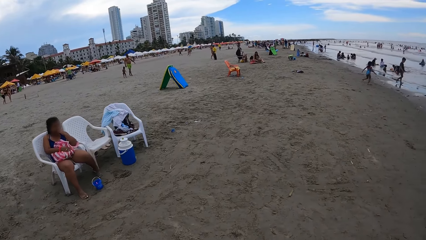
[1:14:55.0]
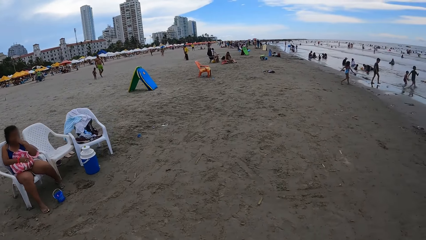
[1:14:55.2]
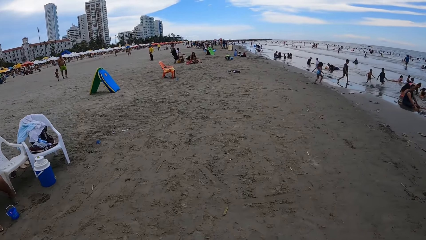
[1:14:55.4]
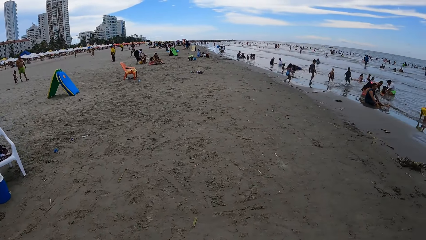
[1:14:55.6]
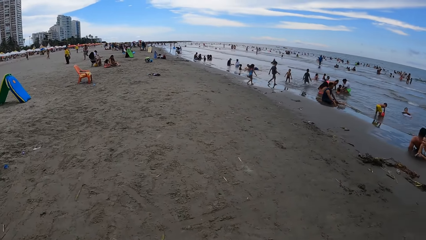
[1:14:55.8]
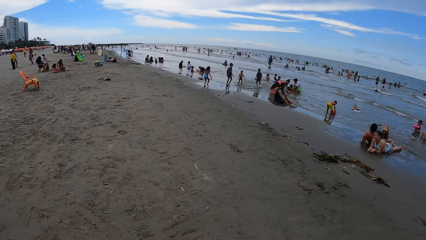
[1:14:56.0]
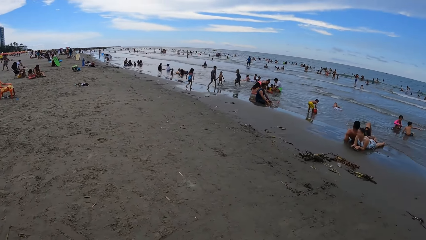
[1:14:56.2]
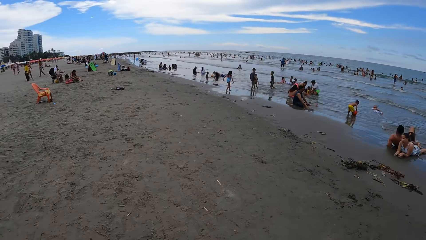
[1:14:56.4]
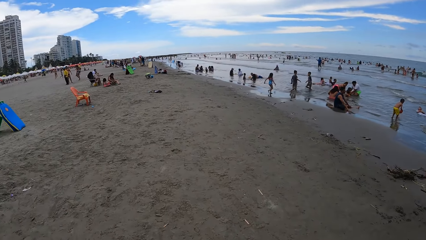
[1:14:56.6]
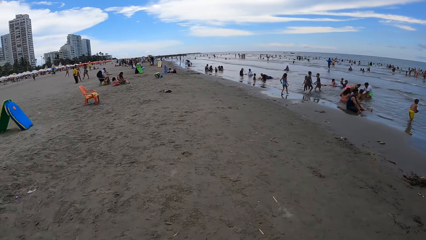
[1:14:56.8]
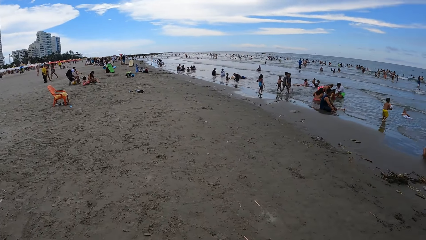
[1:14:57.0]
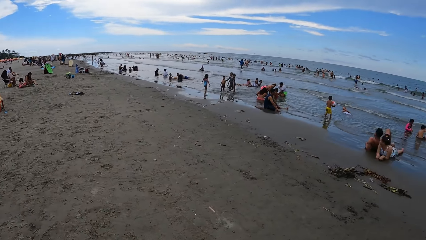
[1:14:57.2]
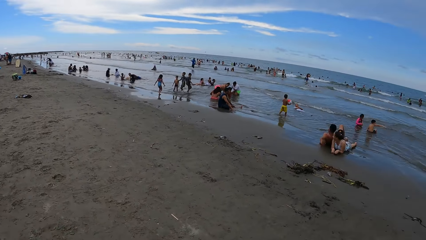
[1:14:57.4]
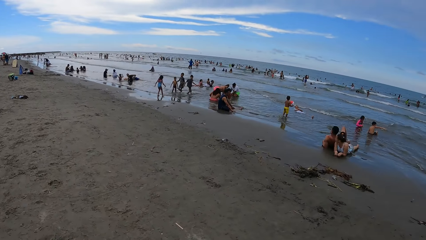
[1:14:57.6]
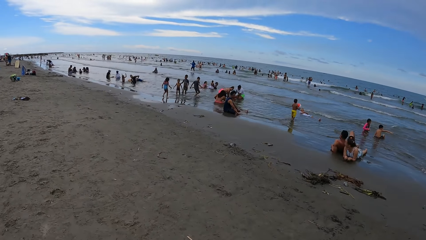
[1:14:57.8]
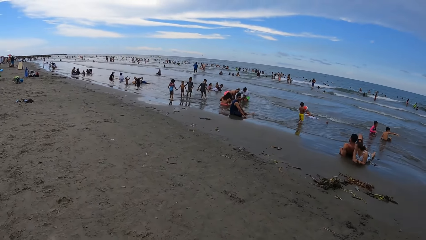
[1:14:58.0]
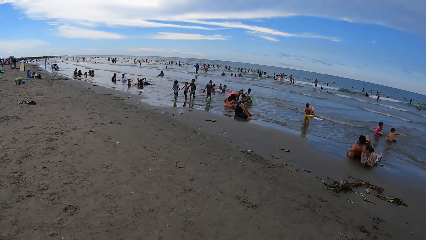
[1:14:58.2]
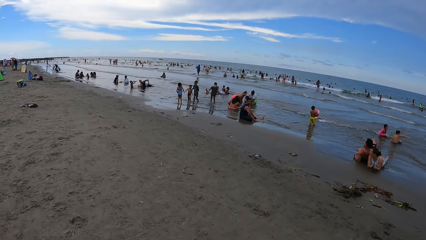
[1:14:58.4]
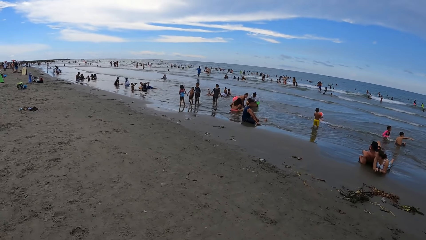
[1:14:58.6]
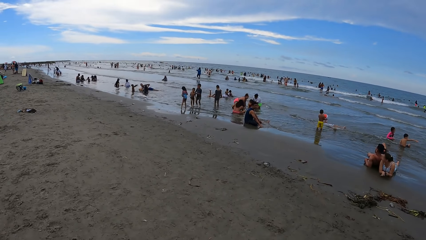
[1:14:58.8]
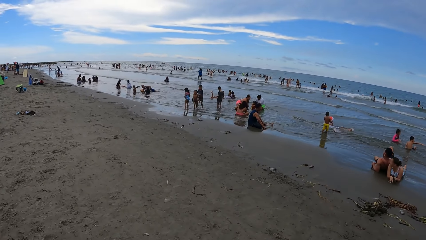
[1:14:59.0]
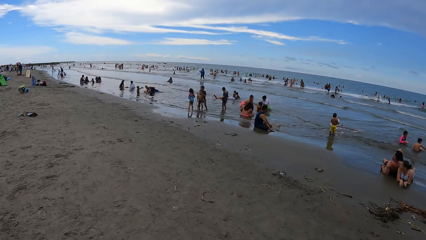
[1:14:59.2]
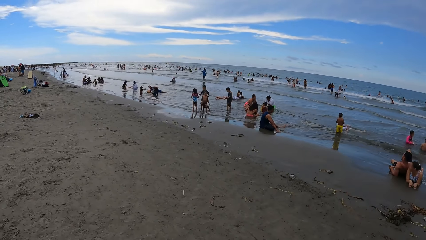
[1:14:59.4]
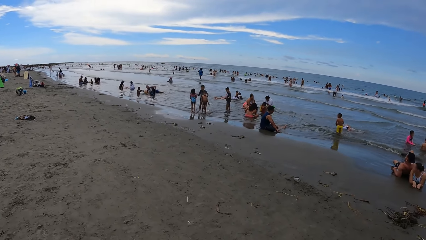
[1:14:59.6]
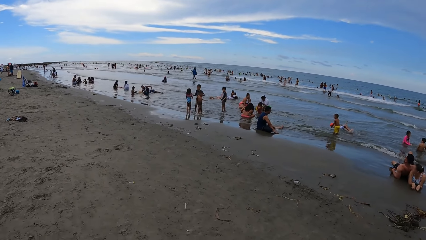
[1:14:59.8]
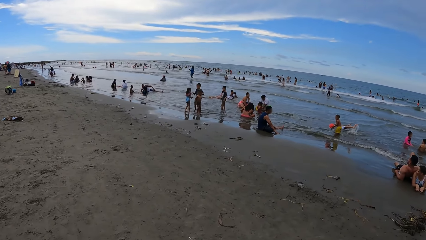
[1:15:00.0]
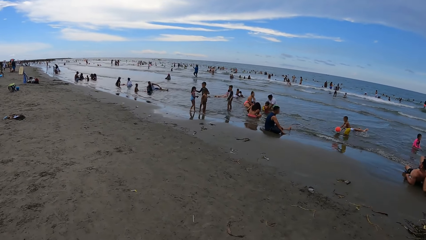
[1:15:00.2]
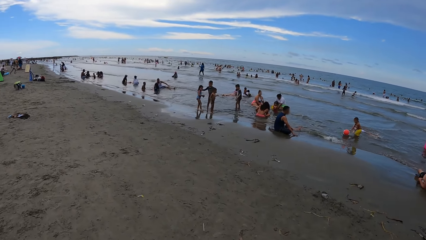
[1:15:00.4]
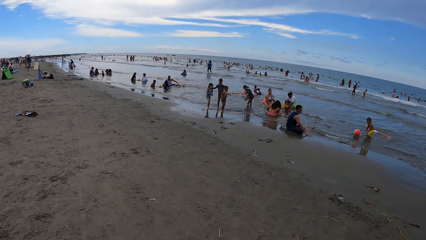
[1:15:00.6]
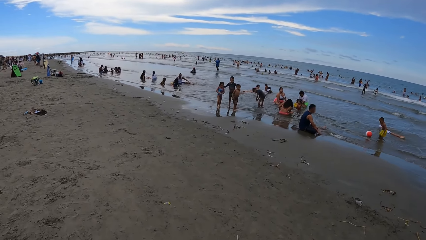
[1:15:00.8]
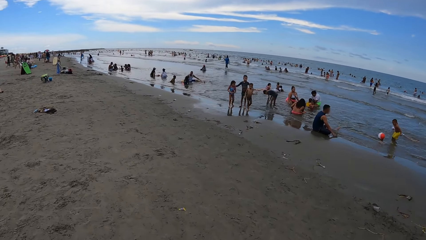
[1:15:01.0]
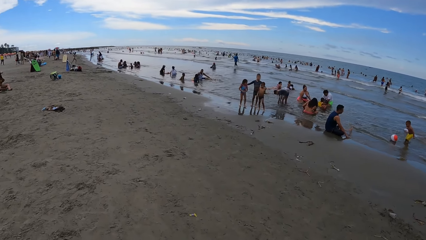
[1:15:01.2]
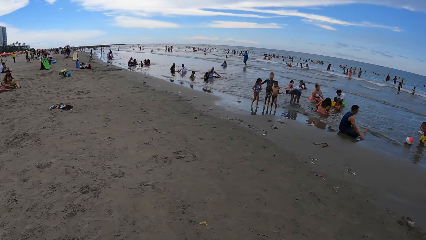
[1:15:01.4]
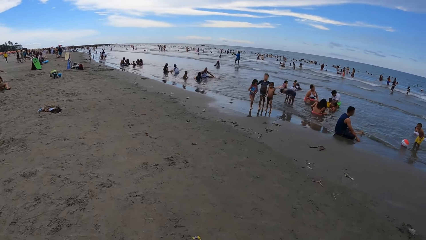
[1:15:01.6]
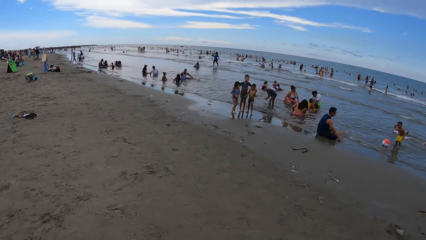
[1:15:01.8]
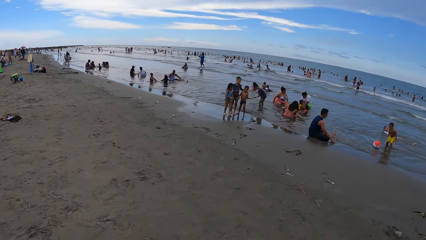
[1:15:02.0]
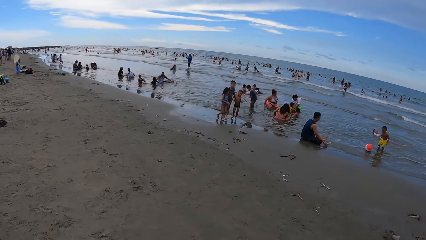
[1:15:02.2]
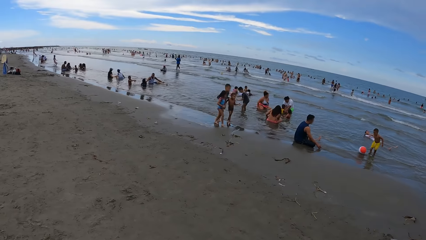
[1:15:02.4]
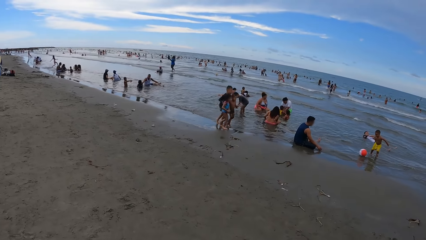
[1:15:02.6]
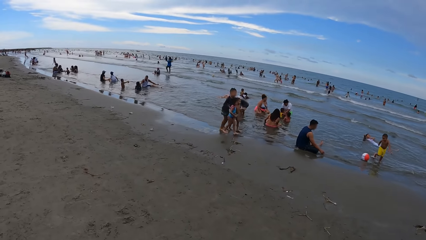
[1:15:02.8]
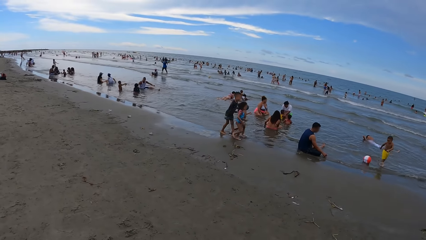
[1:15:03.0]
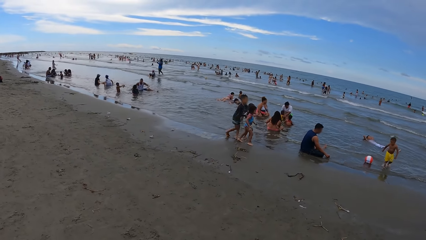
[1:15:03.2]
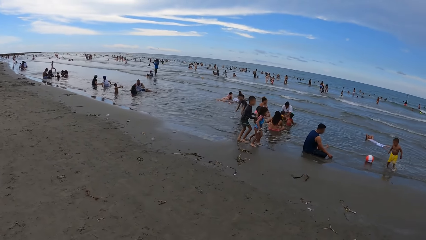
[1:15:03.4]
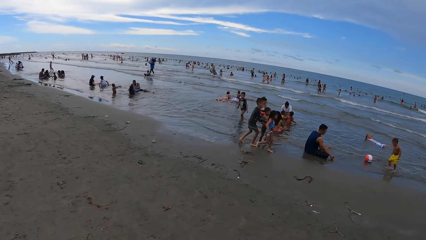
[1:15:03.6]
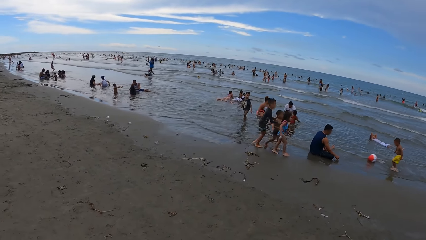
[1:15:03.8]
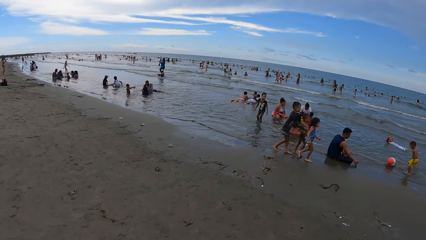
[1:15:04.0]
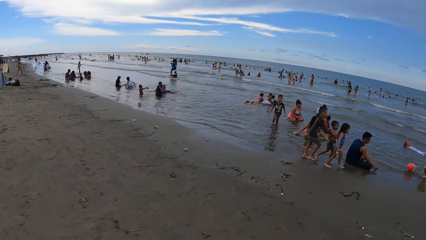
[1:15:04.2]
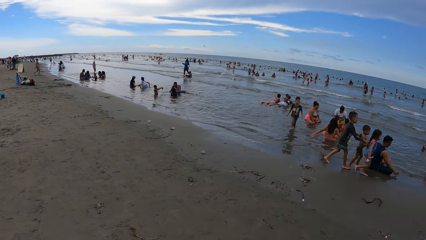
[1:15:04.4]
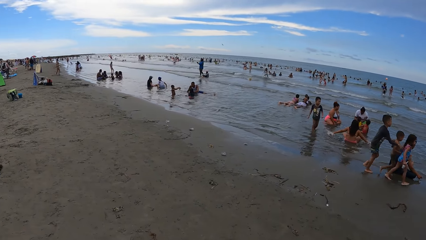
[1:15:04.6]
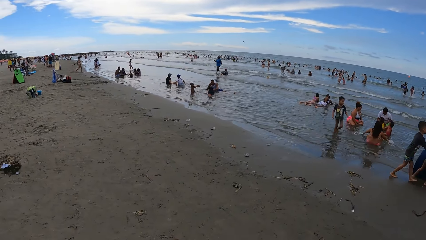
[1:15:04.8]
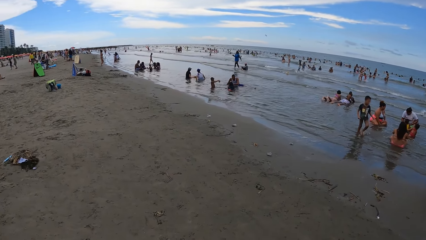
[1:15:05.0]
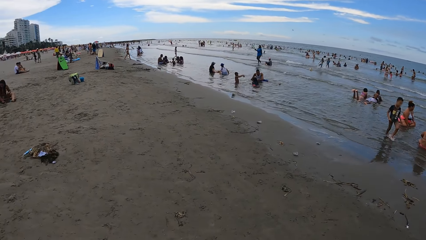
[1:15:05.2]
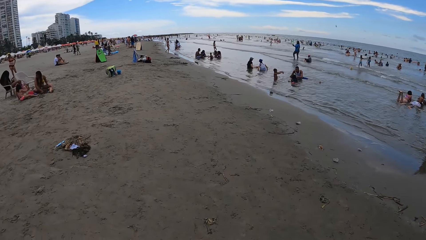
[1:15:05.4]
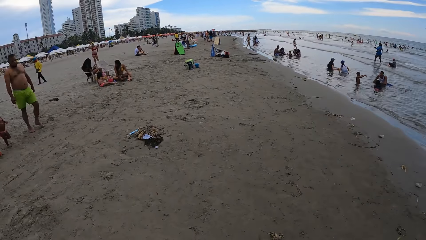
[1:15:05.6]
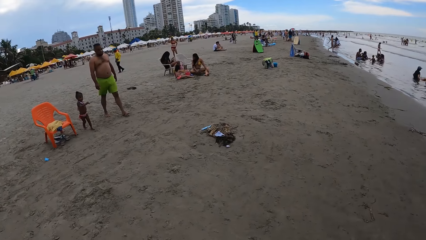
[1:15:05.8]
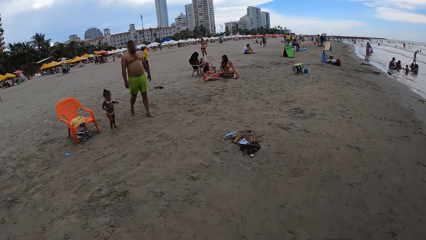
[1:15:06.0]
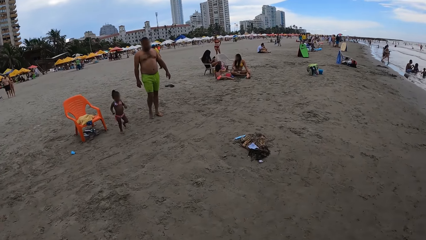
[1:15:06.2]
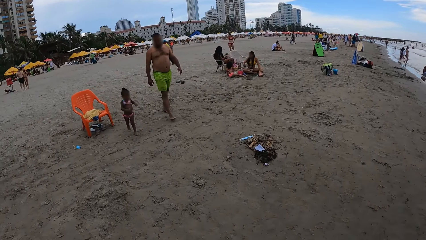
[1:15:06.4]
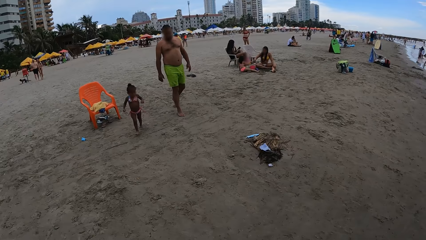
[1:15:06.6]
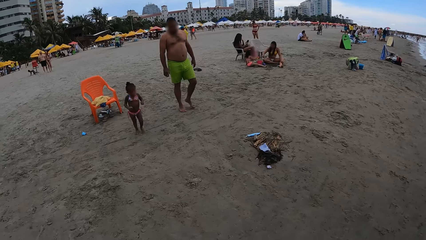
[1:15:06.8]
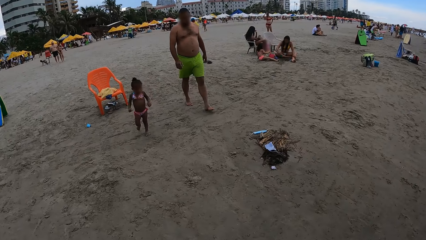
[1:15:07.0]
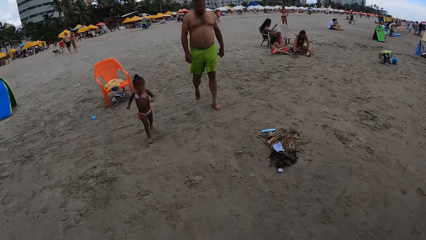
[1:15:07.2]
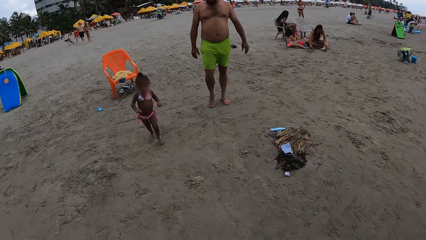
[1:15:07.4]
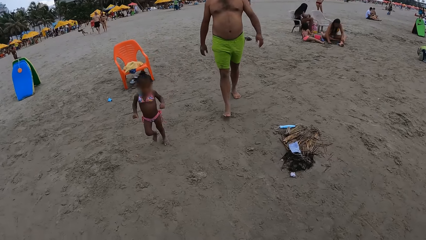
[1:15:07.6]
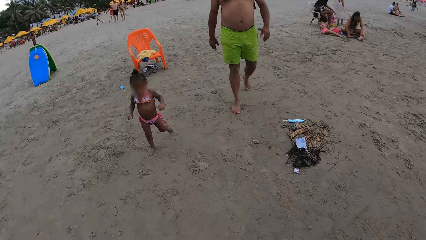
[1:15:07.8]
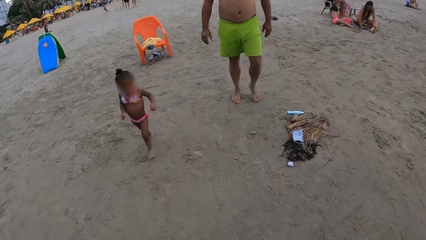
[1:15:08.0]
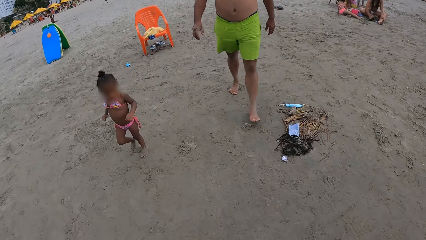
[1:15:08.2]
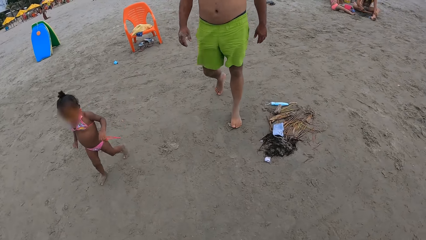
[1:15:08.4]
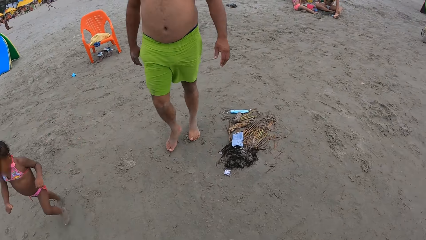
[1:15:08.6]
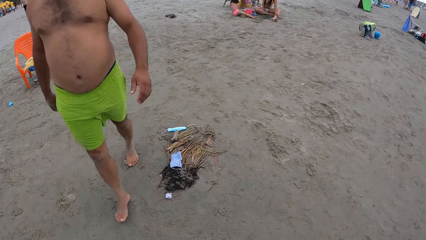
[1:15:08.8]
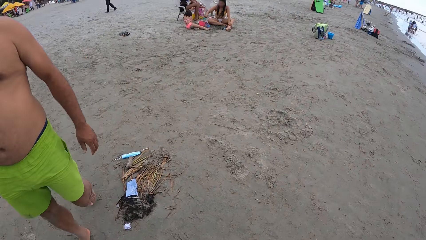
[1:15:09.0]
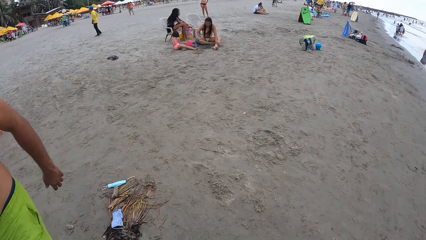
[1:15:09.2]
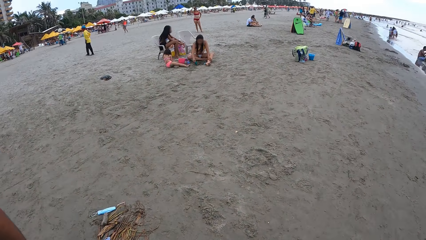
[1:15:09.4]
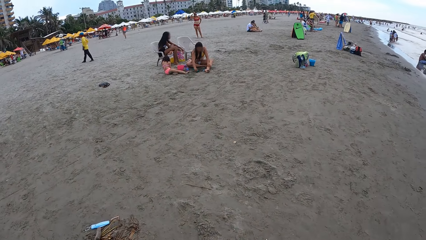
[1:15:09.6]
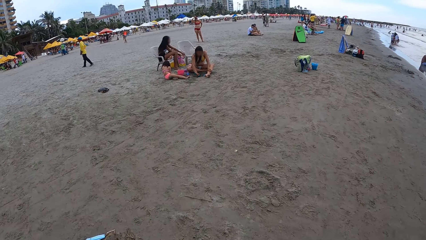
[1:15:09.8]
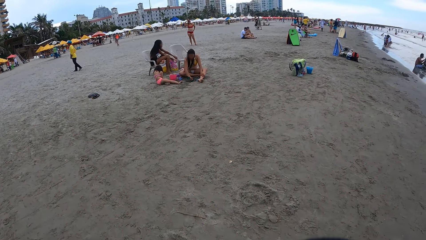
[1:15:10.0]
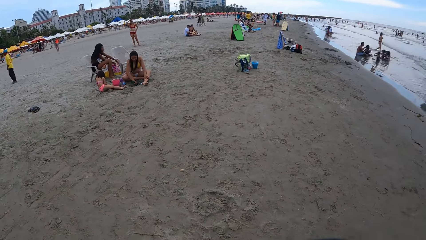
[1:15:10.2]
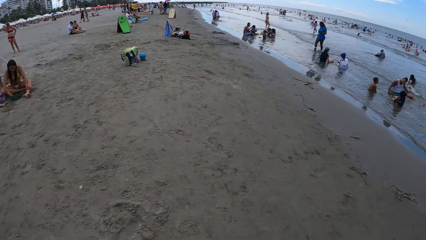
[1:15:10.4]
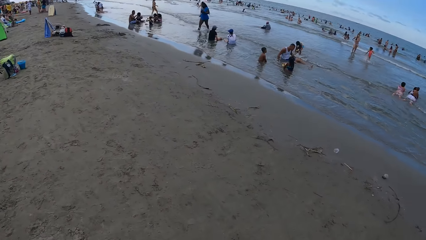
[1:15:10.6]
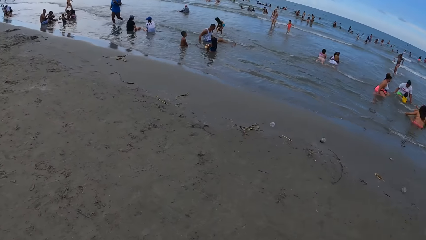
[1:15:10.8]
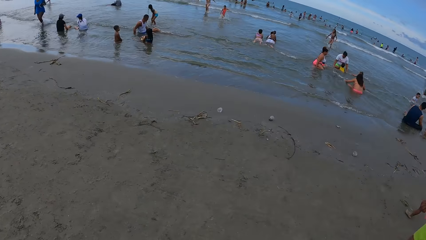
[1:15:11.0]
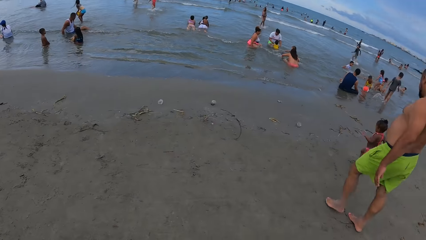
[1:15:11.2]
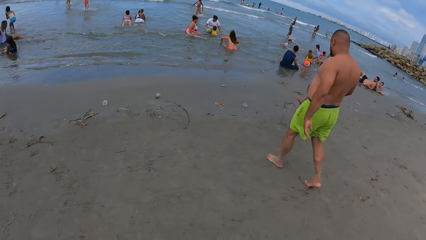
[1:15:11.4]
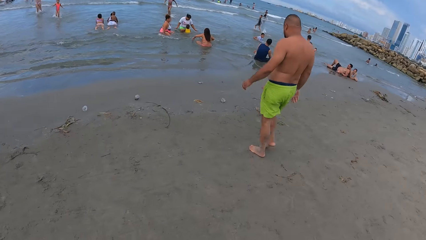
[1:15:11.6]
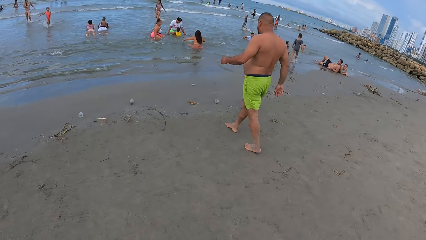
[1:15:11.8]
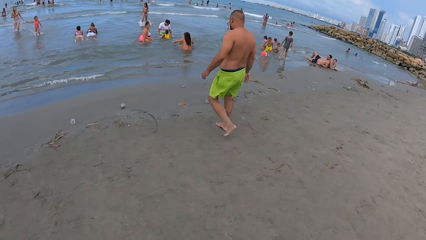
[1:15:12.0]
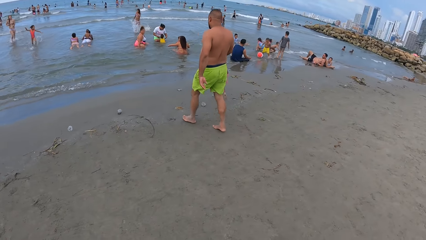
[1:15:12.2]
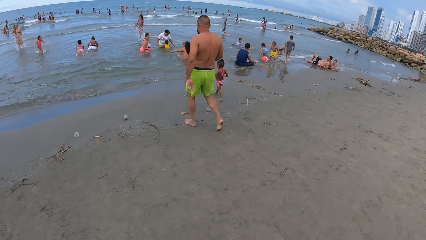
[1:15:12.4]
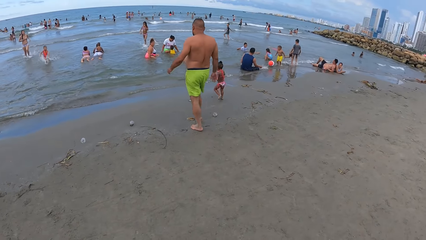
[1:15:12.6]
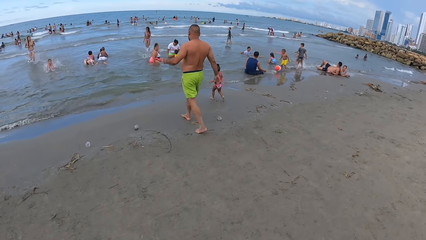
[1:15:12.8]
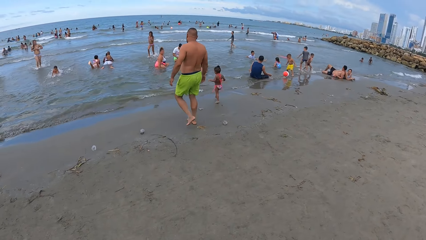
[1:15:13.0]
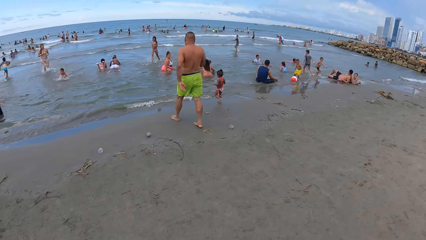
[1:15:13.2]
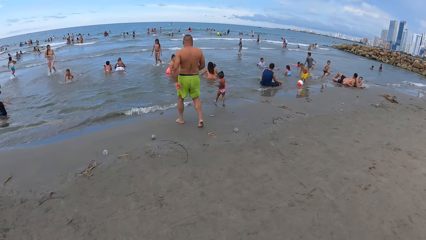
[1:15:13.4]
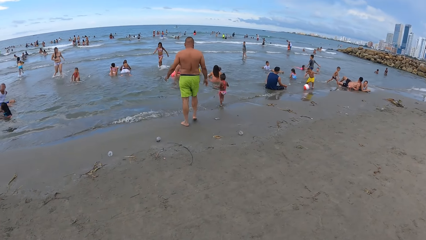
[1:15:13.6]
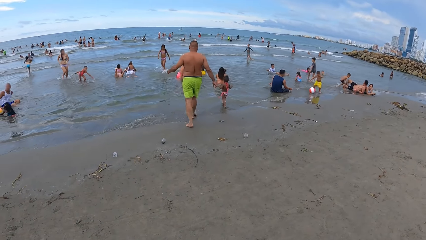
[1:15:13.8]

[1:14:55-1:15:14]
The camera wearer walks on the beach. They look around. They walk on the beach. They do this repeatedly. They look around. They interact with a child. They walk on the beach, turn around, and look around the beach.
